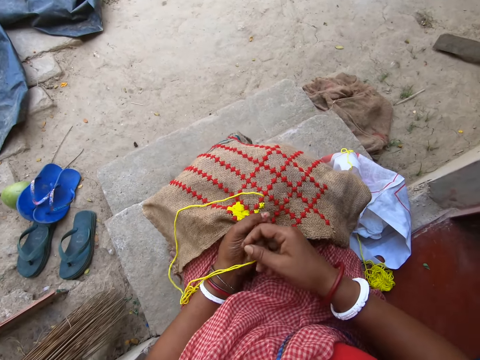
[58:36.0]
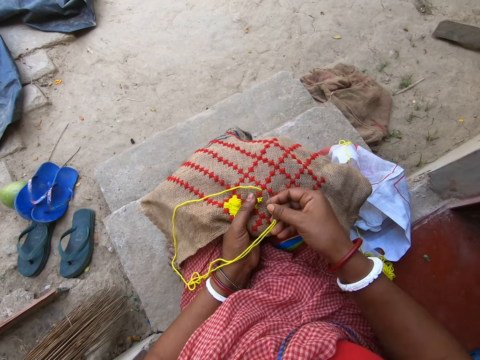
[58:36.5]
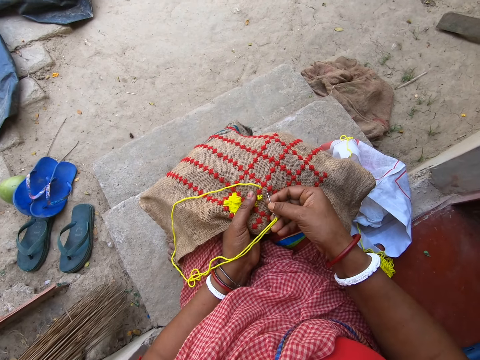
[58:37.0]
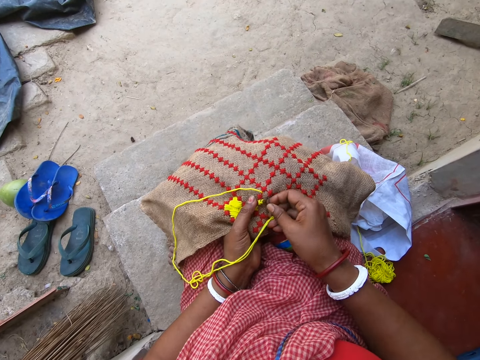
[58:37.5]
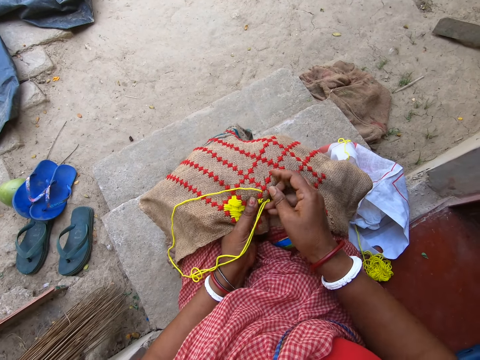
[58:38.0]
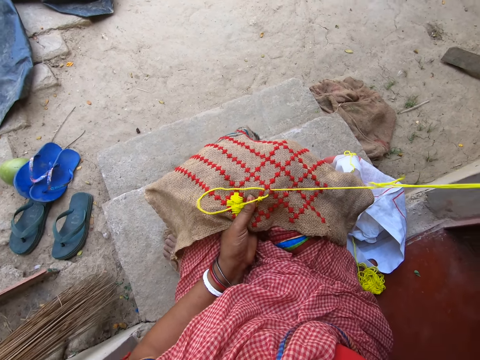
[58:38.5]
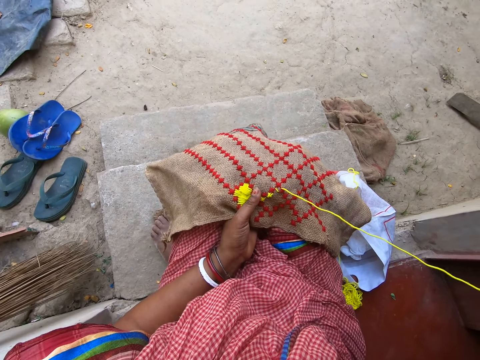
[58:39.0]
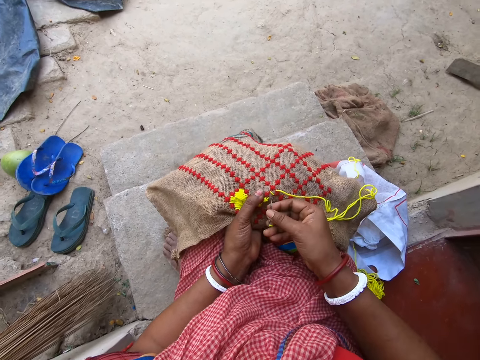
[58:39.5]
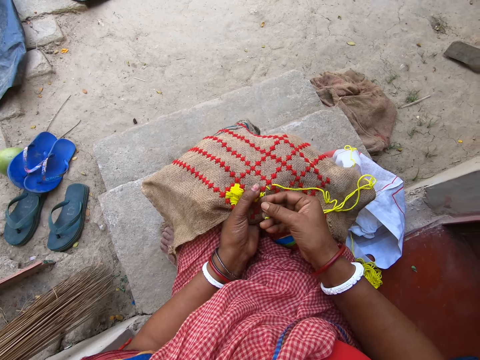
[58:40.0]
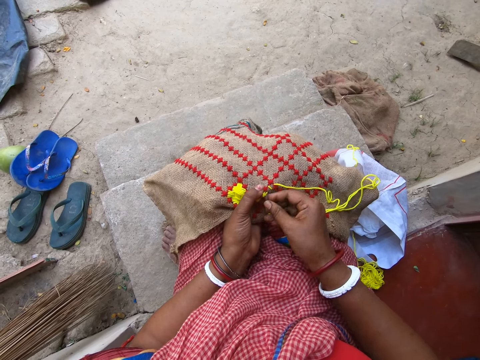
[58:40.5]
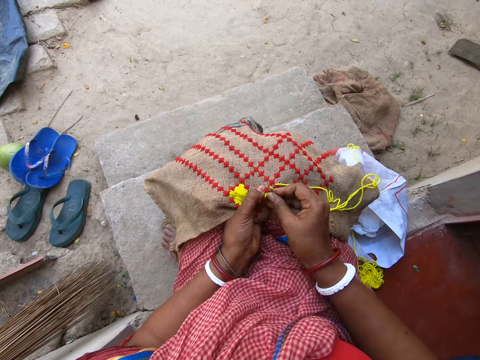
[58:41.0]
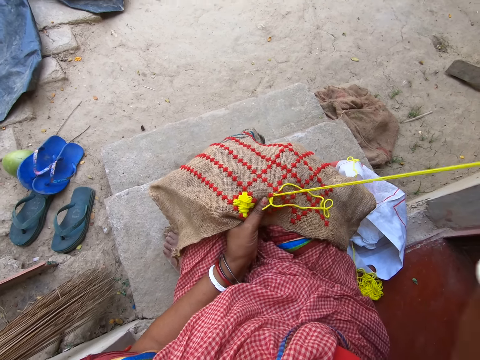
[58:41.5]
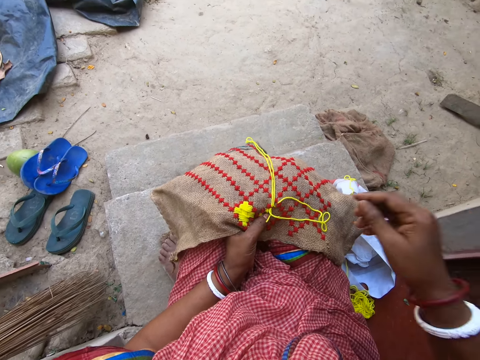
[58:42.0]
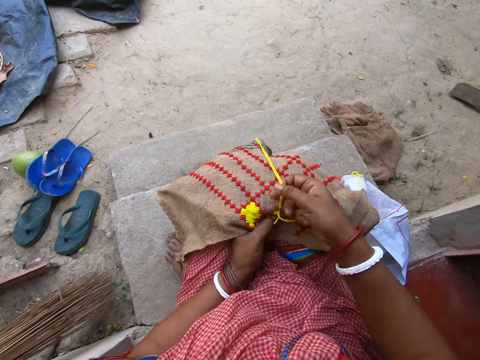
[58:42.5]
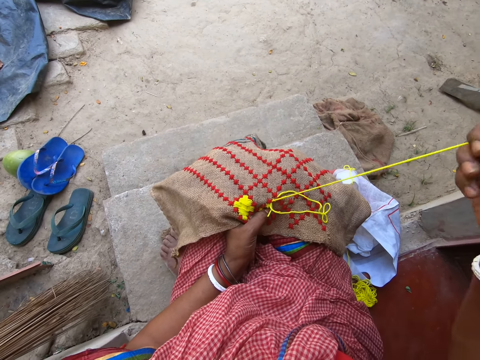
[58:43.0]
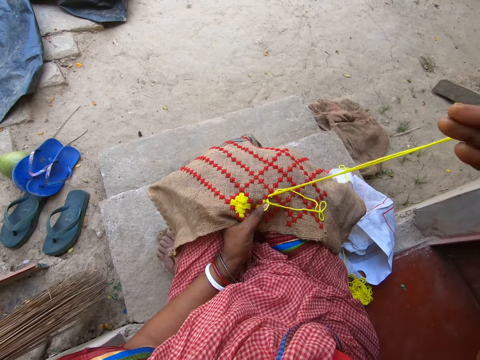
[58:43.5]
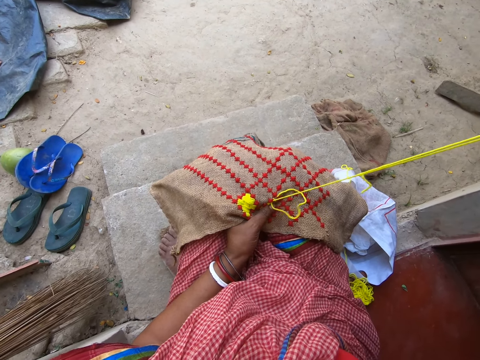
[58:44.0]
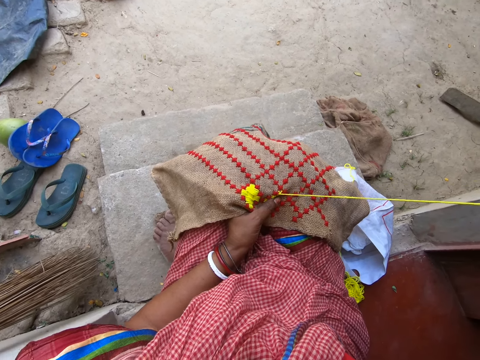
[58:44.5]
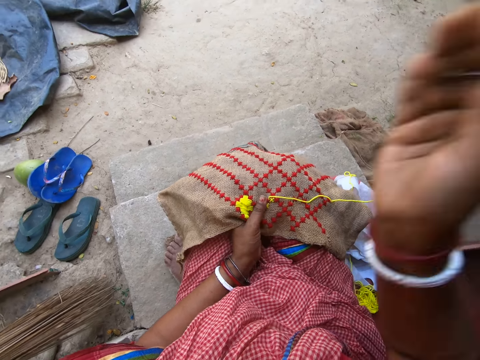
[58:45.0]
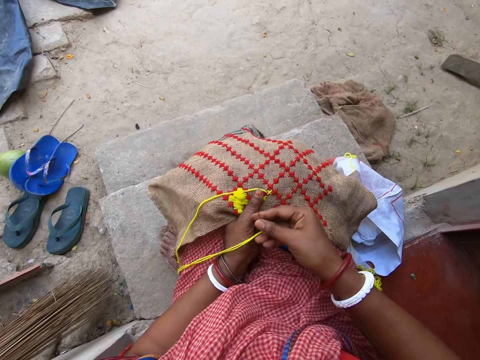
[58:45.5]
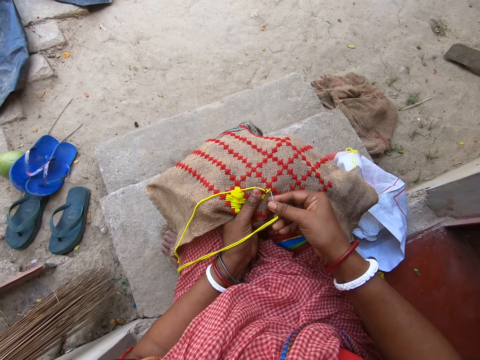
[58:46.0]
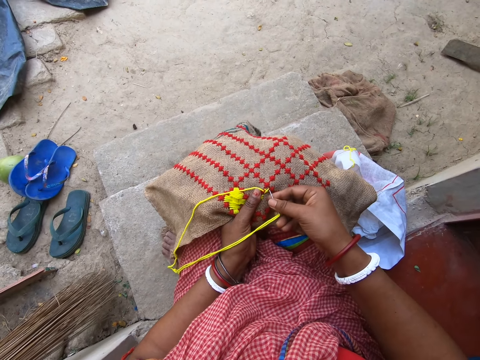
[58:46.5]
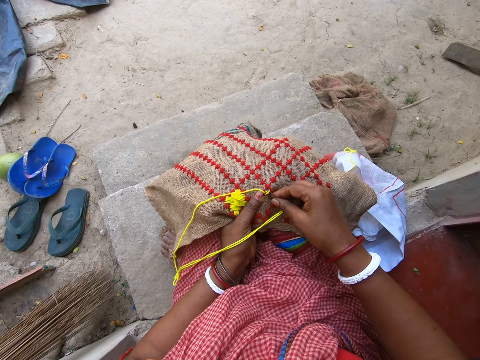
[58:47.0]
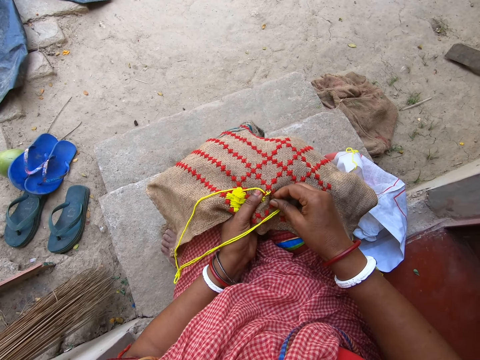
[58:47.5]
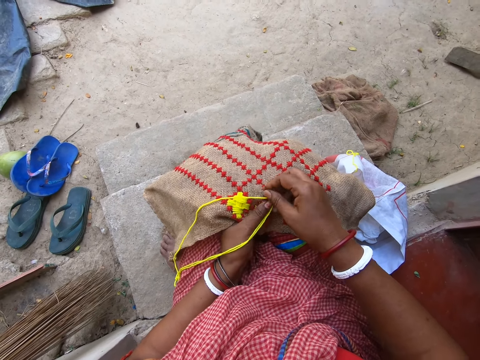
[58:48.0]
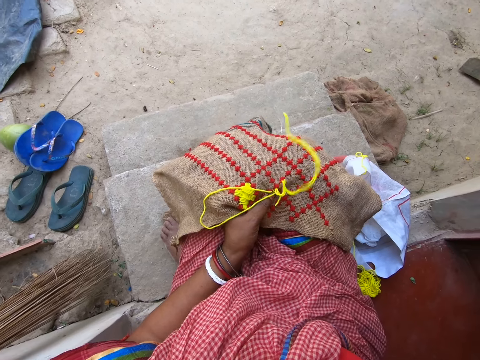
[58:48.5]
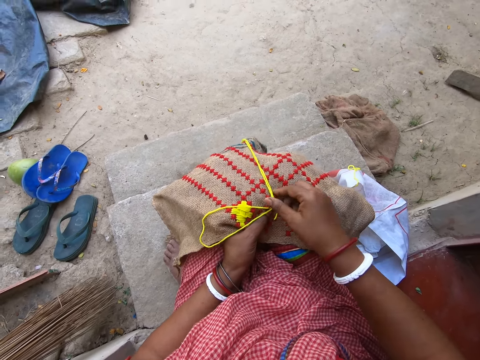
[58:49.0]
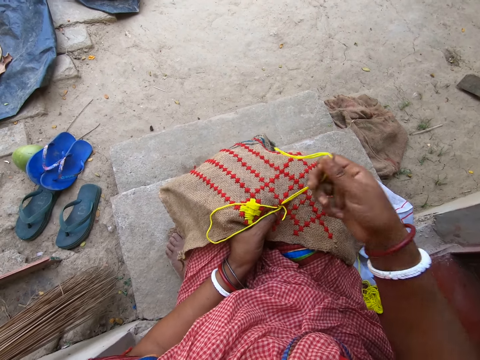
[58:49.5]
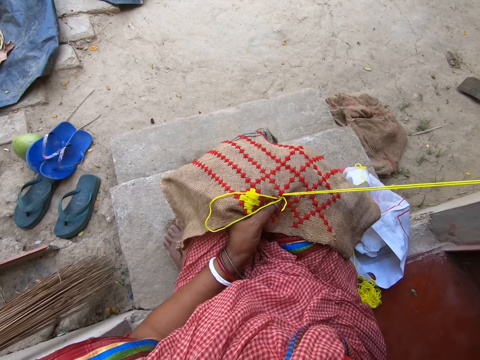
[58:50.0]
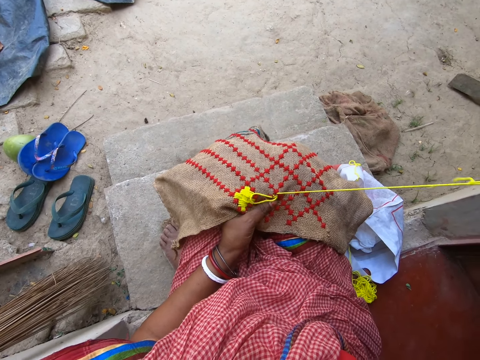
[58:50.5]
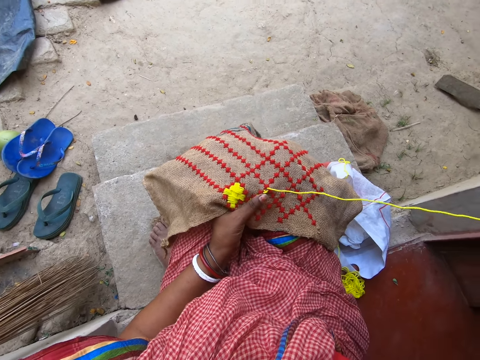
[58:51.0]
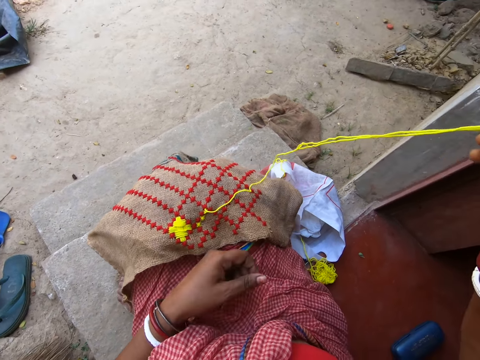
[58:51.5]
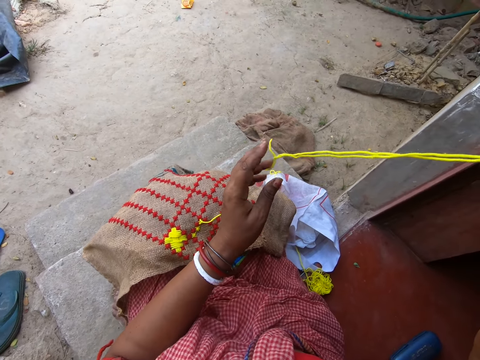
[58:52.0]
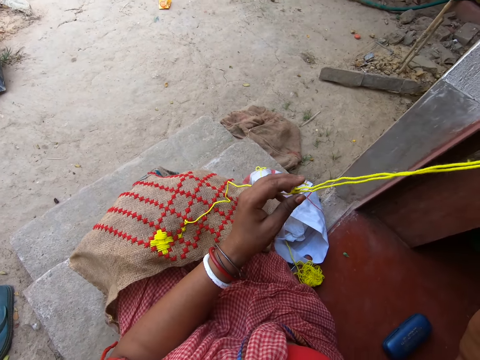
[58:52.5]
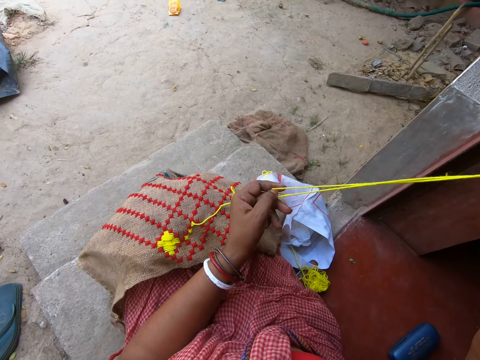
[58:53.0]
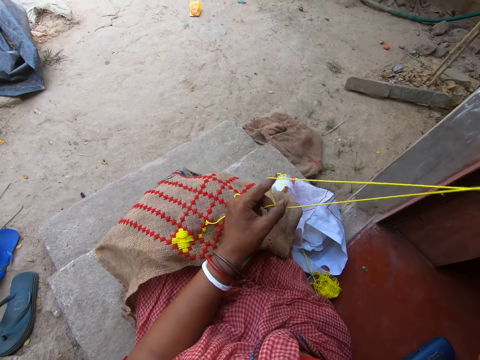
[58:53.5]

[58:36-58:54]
The camera wearer sews a sack. She inserts the hook into the clothing material with her right hand. She picks up the hook from the clothing material with her right hand. She picks up the yarn from the clothing material with her right hand. She adjusts the yarn with her left hand.

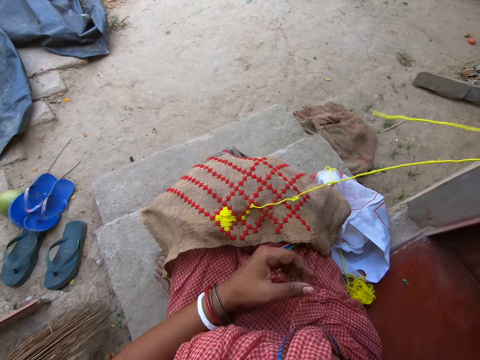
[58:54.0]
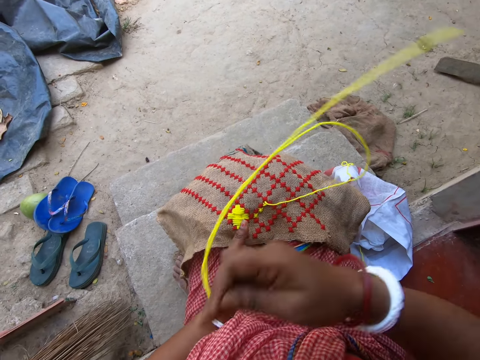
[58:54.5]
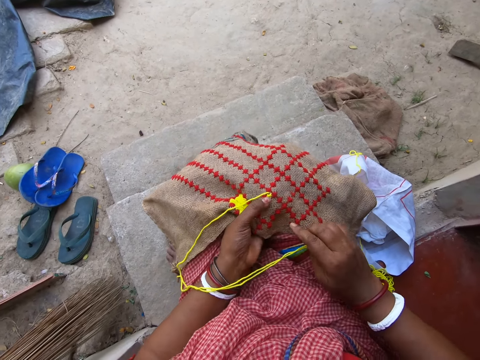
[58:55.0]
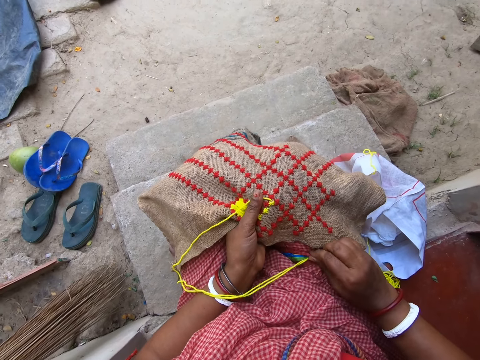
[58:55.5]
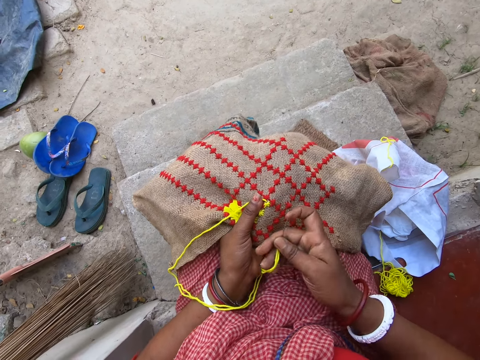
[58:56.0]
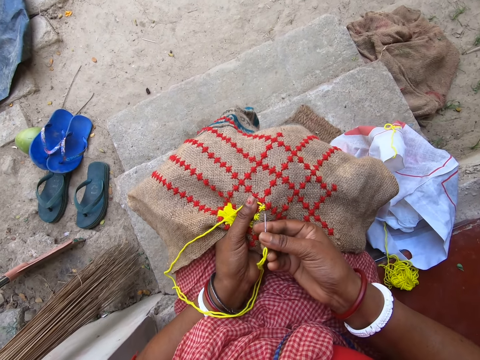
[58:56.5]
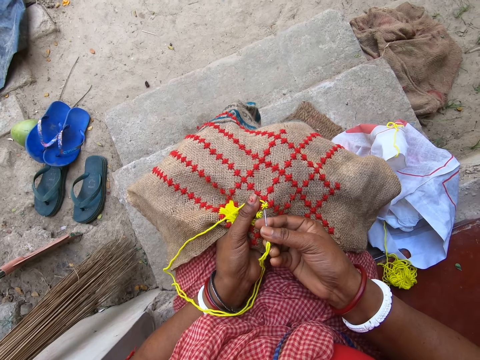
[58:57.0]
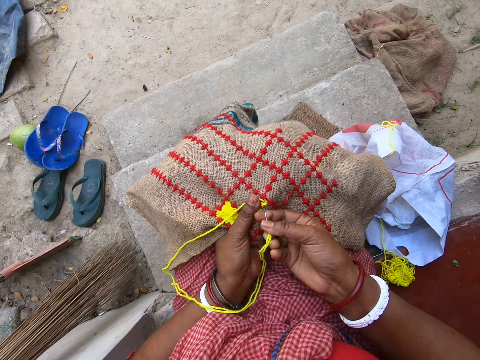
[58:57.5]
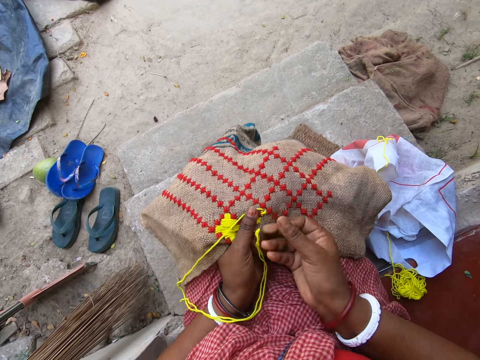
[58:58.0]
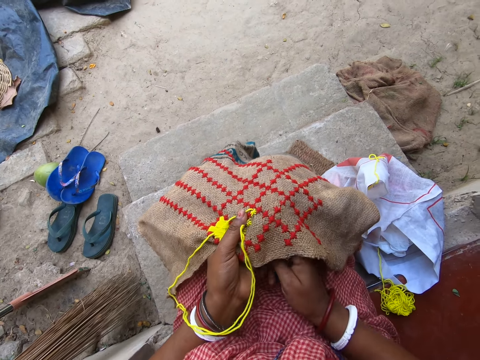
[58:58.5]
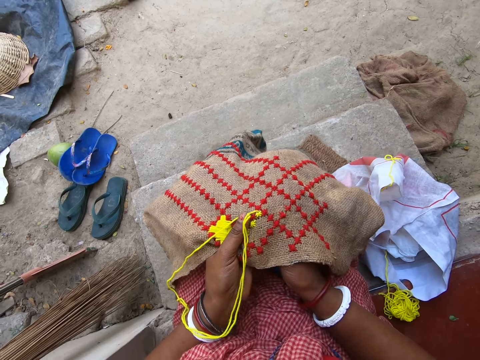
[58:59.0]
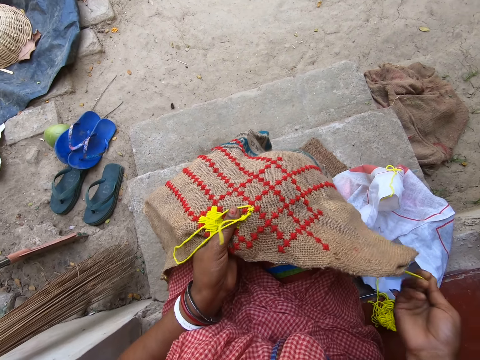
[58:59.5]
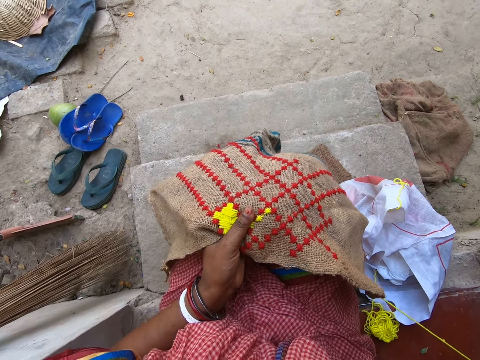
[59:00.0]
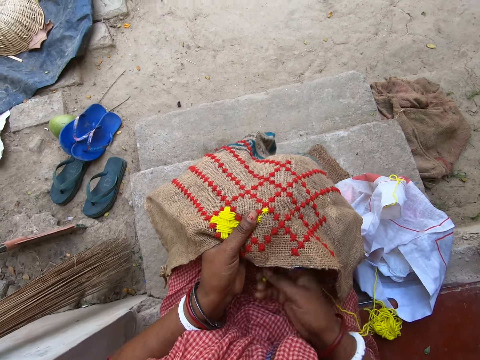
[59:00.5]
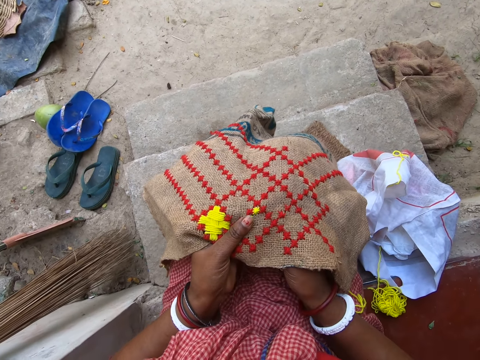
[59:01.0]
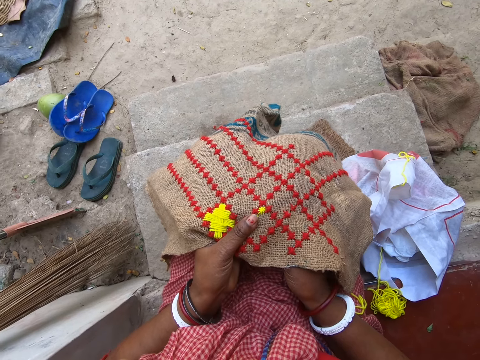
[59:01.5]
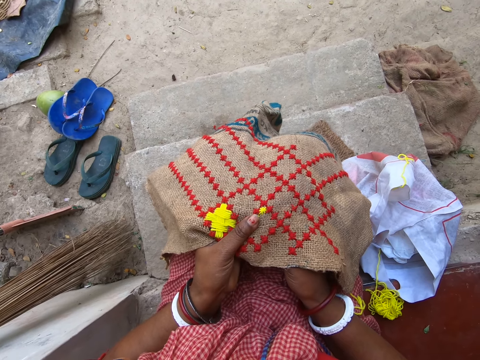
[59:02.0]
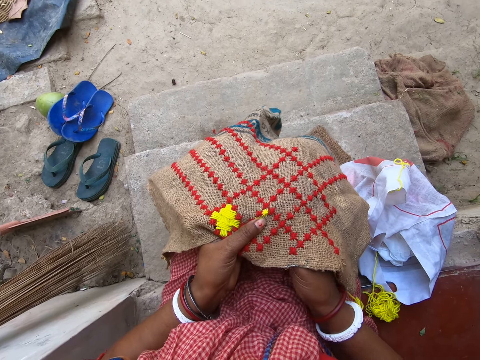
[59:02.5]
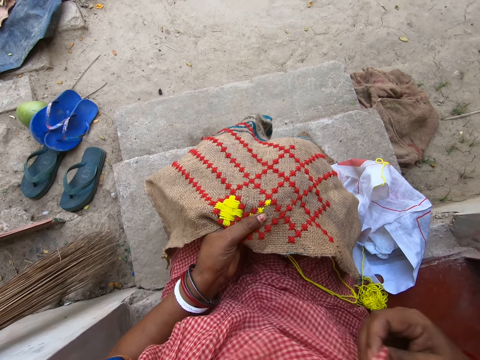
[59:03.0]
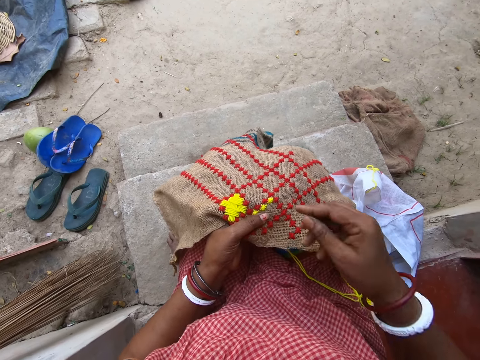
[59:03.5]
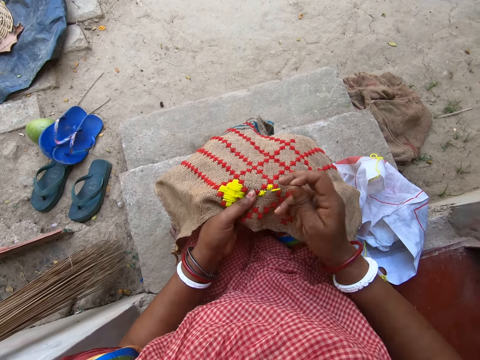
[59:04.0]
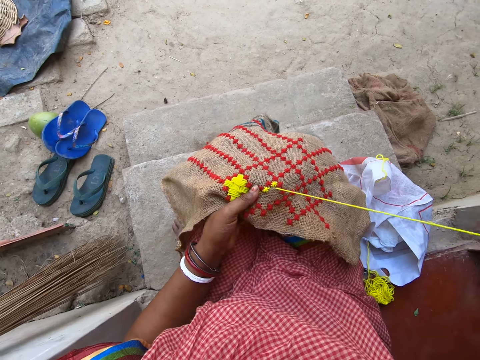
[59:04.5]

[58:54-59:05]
The camera wearer holds the clothing material with her left hand. She inserts the hook into the clothing material with her right hand. She picks the hook from under the clothing material with her right hand. She inserts the hook into the clothing material with her right hand. She picks the hook from the clothing material with her right hand.
